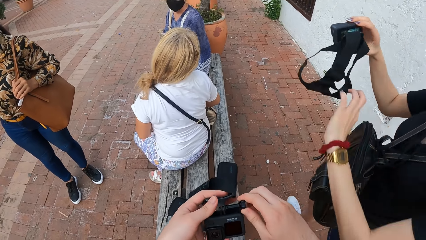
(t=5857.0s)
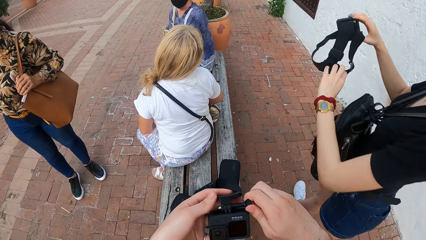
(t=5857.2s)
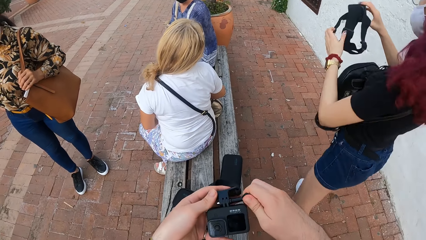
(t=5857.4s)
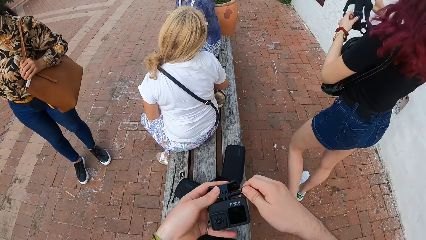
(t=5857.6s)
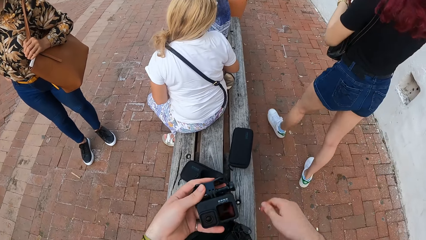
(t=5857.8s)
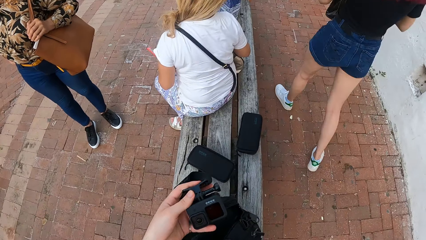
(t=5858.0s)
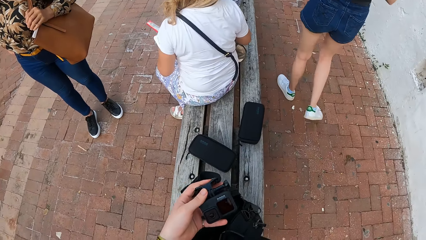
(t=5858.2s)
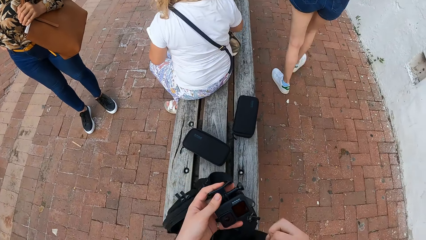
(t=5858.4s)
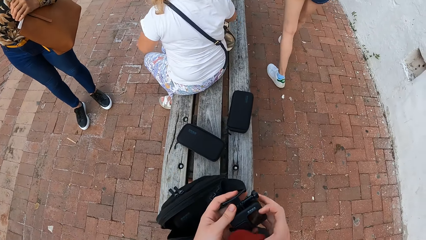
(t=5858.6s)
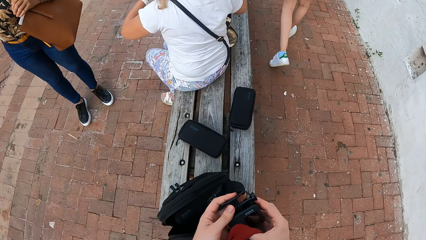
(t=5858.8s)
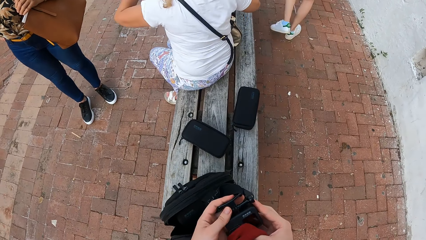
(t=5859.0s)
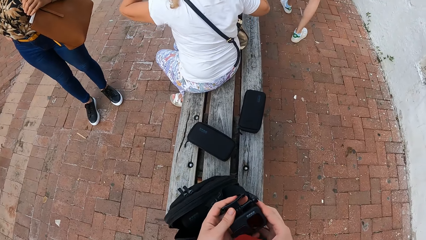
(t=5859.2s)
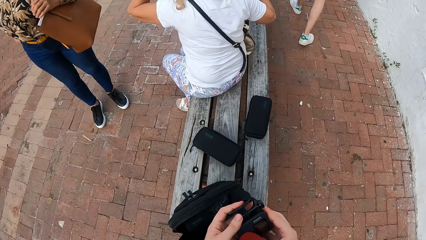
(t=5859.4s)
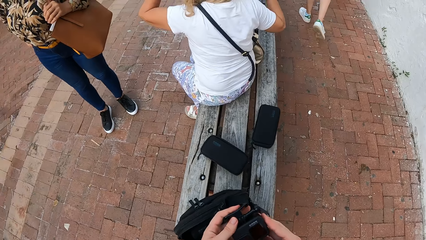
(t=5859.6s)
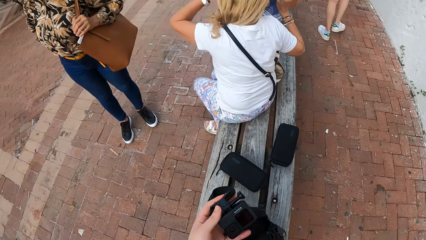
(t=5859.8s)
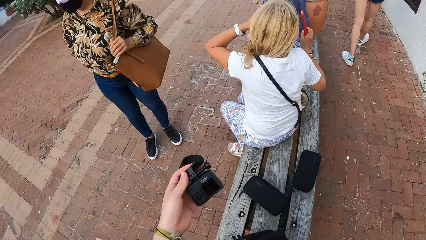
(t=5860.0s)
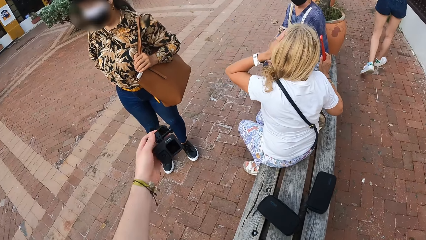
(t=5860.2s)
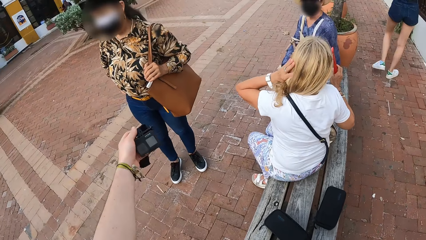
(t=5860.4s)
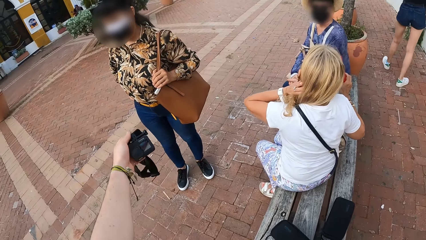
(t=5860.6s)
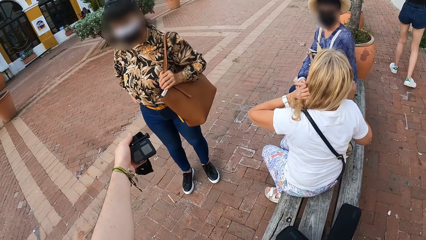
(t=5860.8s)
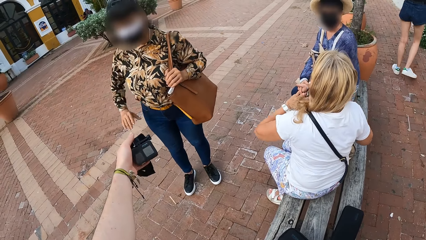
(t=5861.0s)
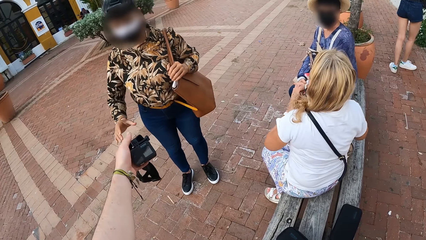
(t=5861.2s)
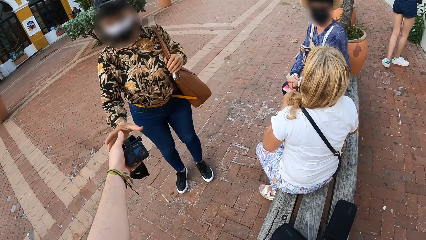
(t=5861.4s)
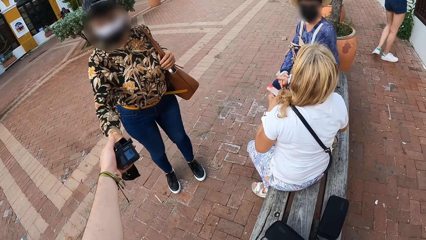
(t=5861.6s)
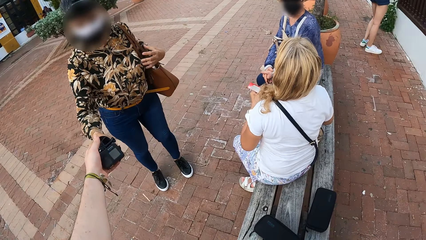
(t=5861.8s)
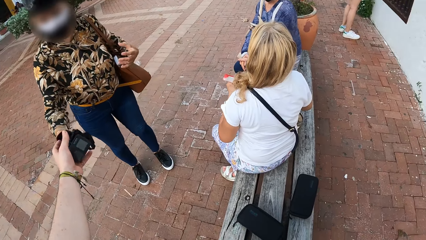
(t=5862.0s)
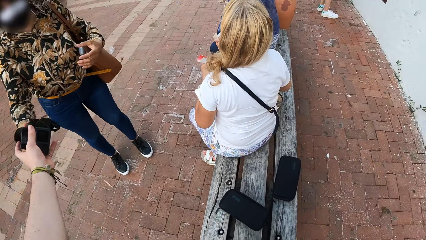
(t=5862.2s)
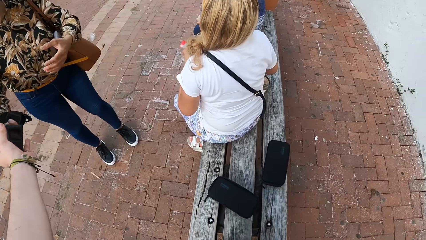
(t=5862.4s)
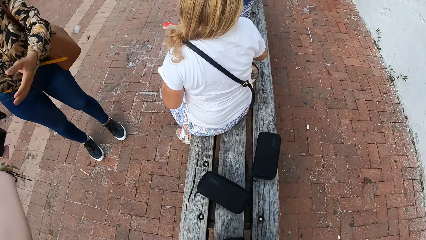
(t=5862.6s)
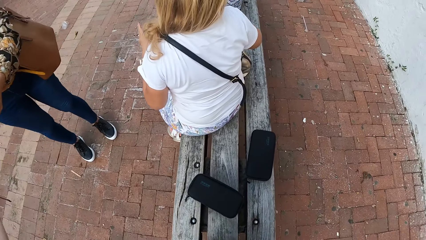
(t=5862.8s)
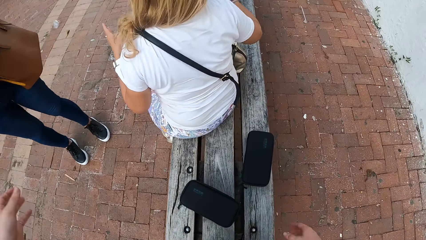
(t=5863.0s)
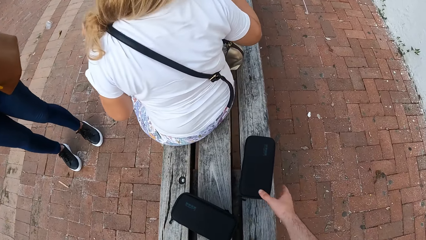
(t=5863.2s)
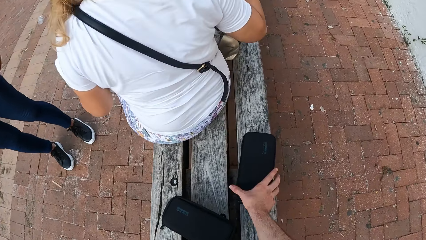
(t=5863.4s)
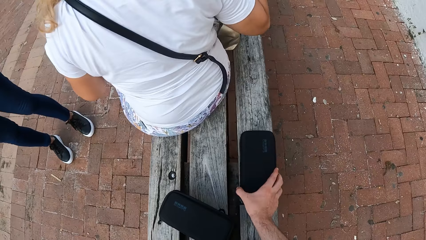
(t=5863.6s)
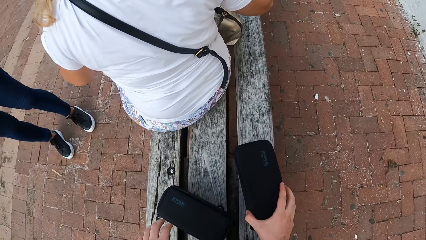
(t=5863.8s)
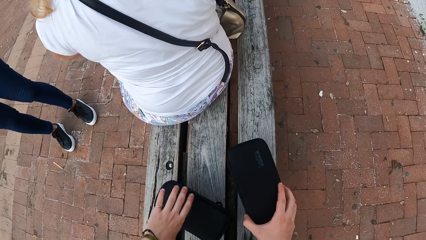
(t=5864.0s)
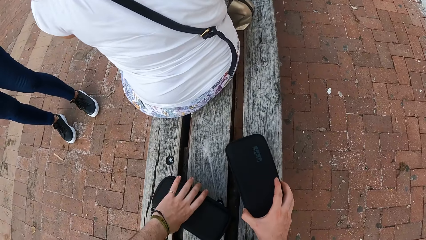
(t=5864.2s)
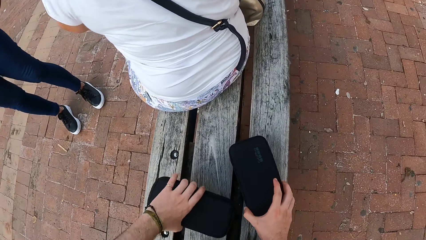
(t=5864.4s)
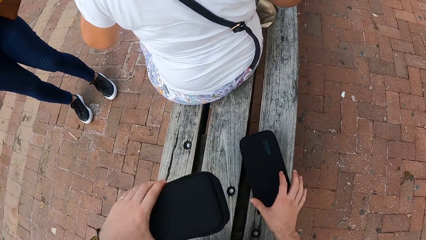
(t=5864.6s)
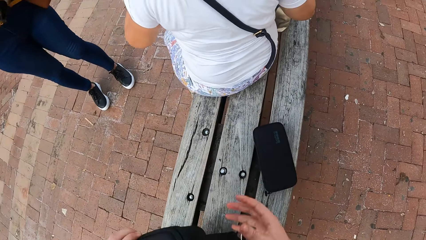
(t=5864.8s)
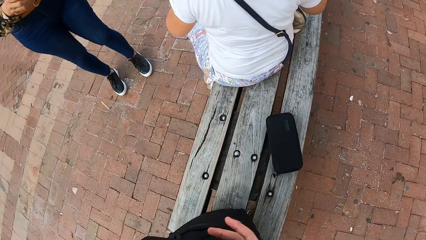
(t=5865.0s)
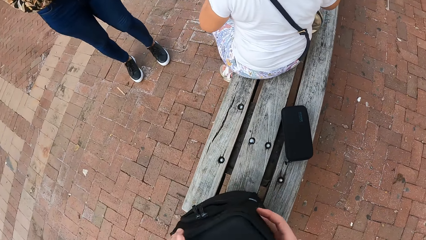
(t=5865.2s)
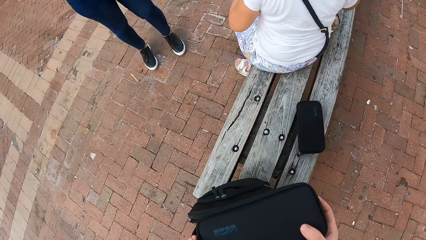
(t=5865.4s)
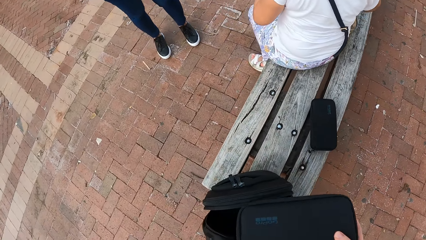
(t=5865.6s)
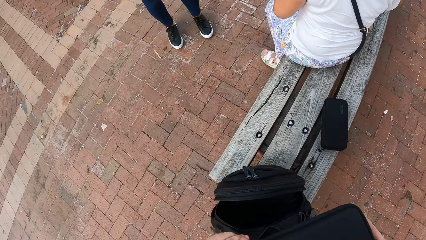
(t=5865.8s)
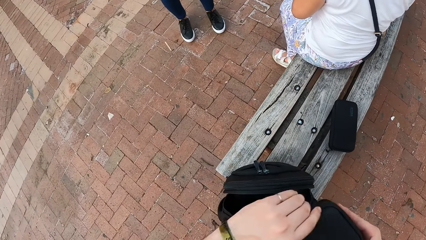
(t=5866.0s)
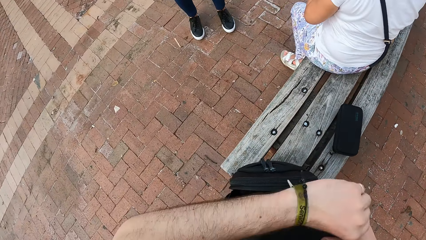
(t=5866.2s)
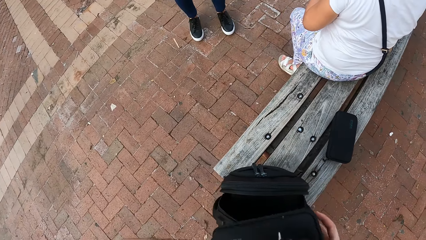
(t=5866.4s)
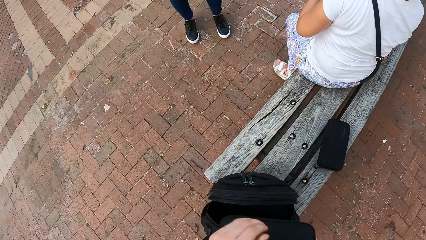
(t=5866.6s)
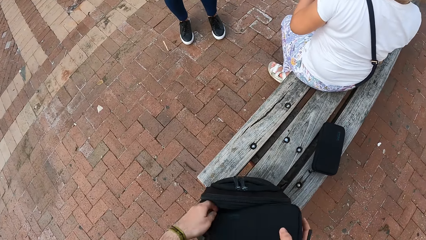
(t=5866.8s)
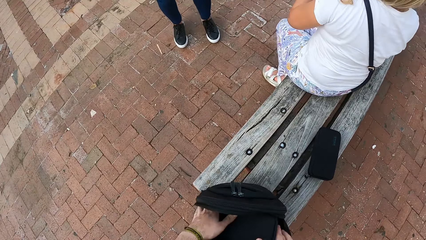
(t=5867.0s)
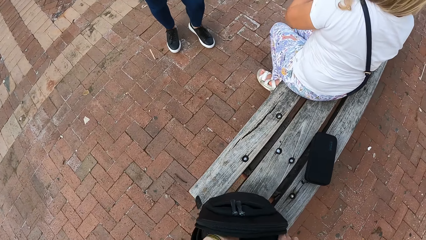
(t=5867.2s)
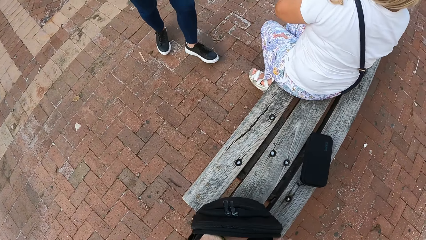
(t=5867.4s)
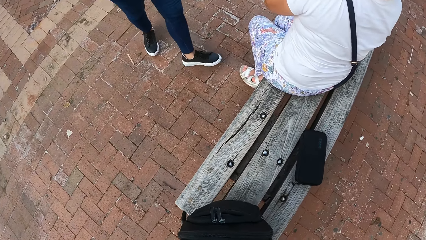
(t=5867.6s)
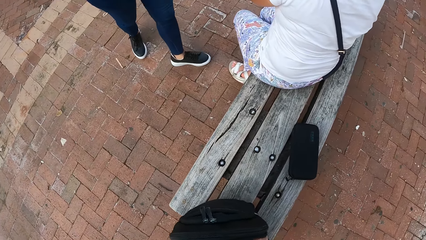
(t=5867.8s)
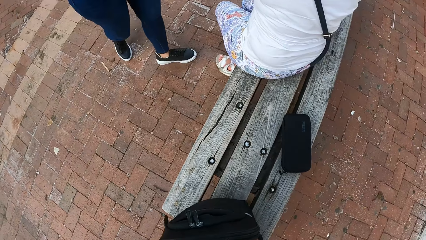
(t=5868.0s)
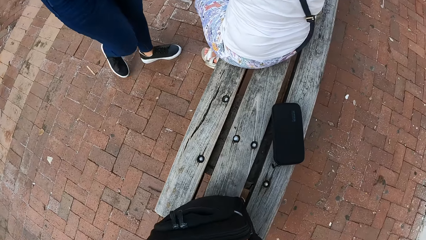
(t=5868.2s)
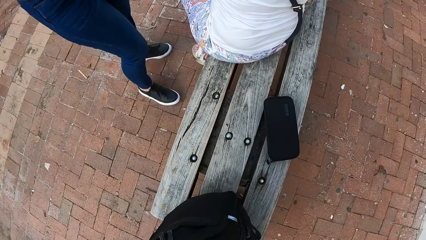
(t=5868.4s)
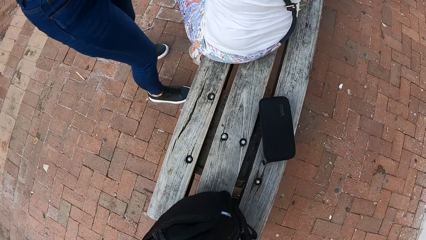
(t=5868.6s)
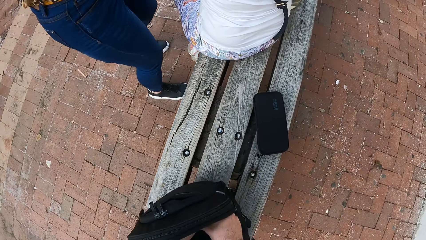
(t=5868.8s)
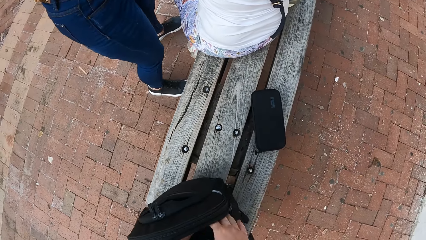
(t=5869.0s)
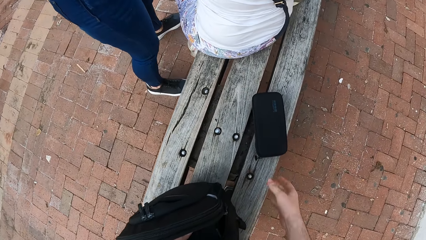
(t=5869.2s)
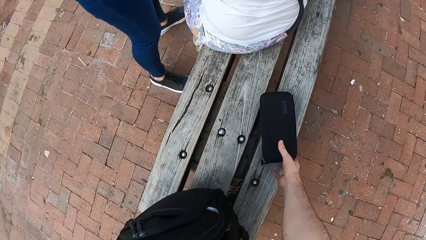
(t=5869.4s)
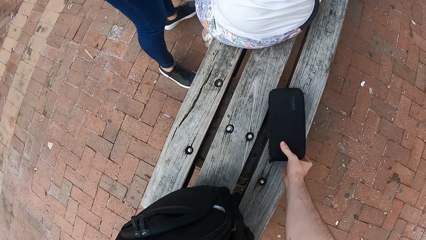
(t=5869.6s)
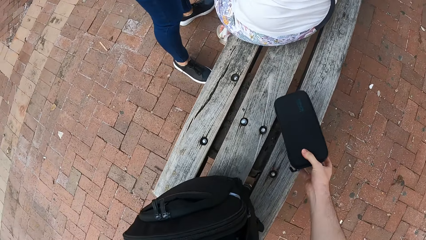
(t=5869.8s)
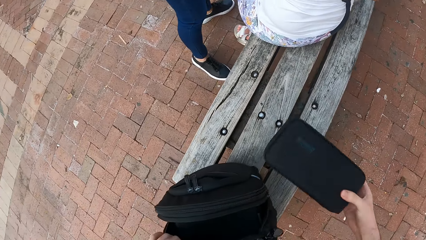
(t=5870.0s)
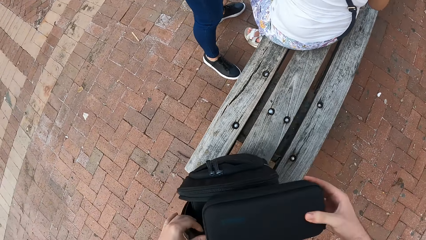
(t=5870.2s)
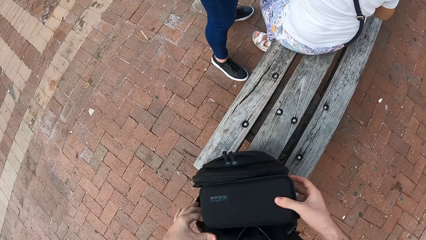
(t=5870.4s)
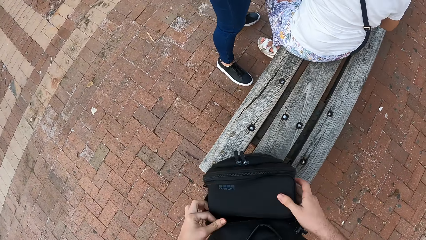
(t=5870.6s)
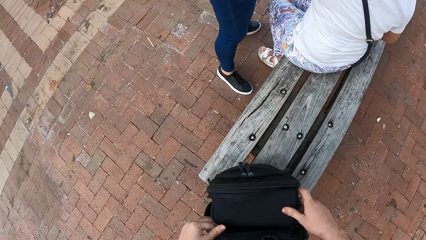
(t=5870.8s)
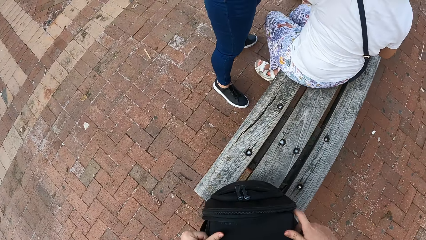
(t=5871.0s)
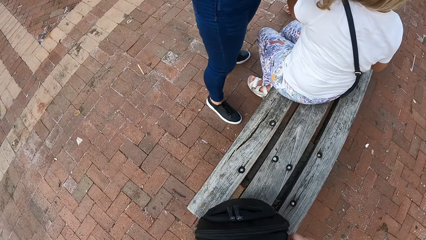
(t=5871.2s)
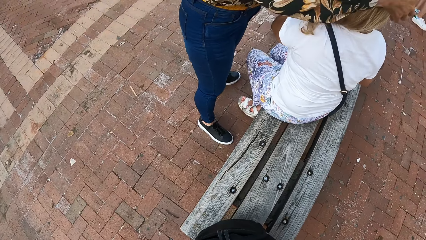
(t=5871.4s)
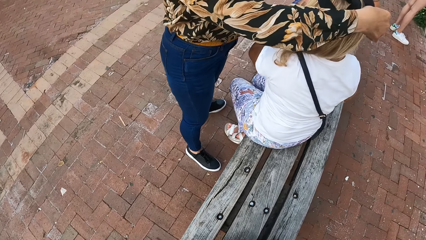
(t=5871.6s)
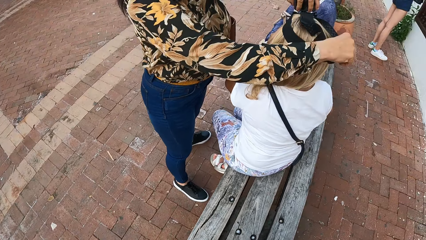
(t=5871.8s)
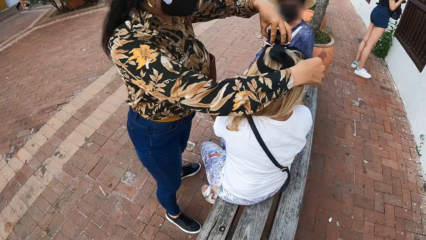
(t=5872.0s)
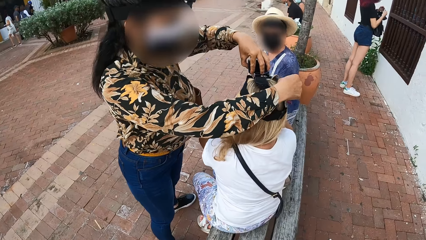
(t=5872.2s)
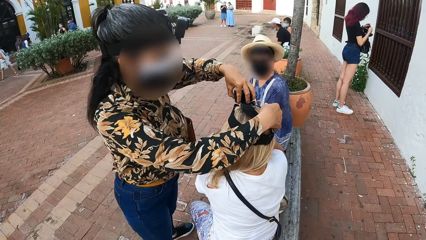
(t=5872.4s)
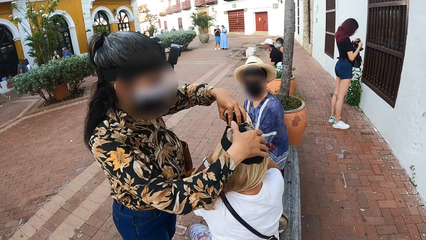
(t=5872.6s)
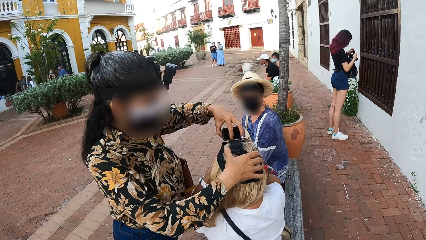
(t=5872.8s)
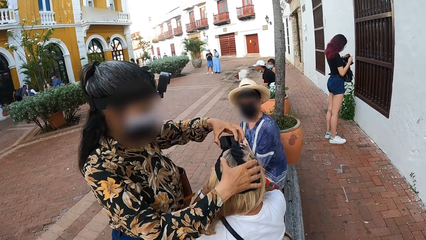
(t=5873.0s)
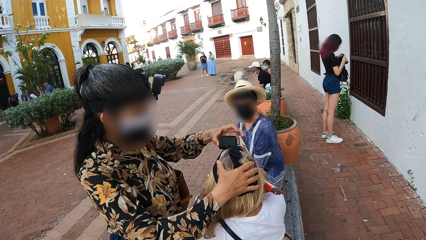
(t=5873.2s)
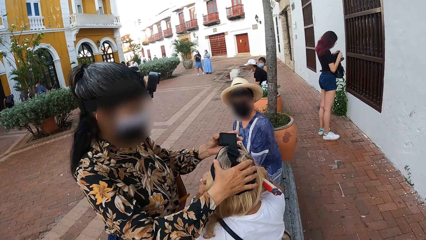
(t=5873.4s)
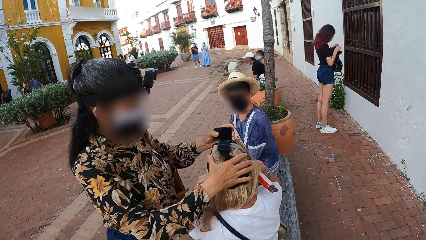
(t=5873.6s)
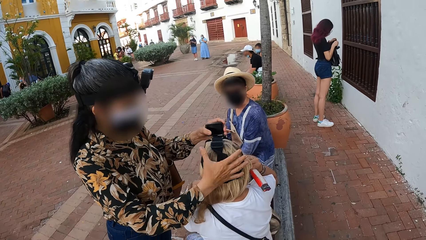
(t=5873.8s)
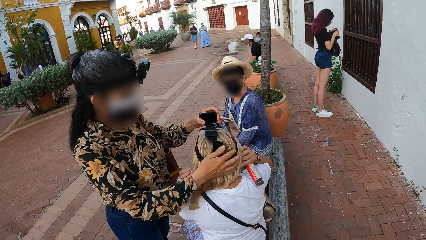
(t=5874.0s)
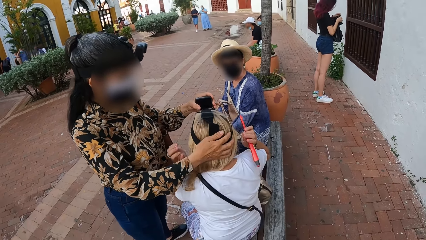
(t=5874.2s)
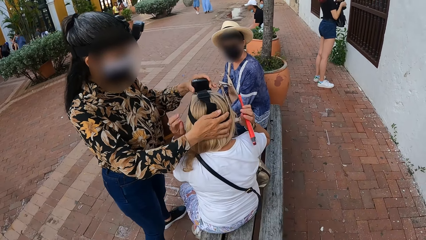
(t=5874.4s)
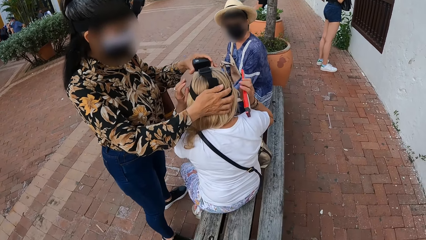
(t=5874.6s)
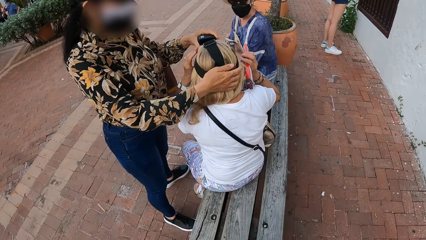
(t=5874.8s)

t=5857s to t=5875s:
A woman holds the camera and the head strap with both hands. The camera wearer cleans the camera with his cloth in his right hand. Another woman holds the hand fan in her right hand. She touches her hair with her left hand. The camera wearer gives the camera to a third woman with his left hand. The second woman holds the hand fan in both hands. She holds the hand fan in her right hand. The camera wearer picks the camera case from the bench with his right hand. He picks the camera case from the bench with his left hand. He drops the camera case on the bench with his right hand. He passes the camera case to his right hand from his left hand. He zips the camera case with his left hand. He puts the camera case in the bag with his right hand. He picks the camera case from the bench with his right hand. He puts the camera case in the bag with his right hand. The third woman wears the camera on the second woman's head with both hands. The first woman inspects the camera in both hands. The second woman touches her hair with both hands.
